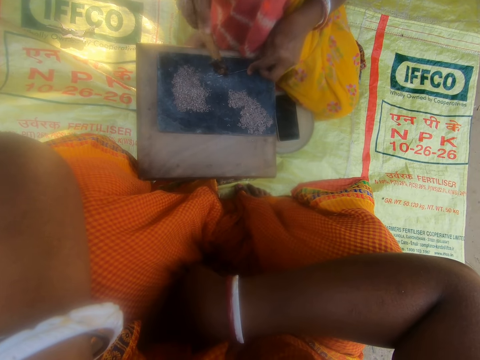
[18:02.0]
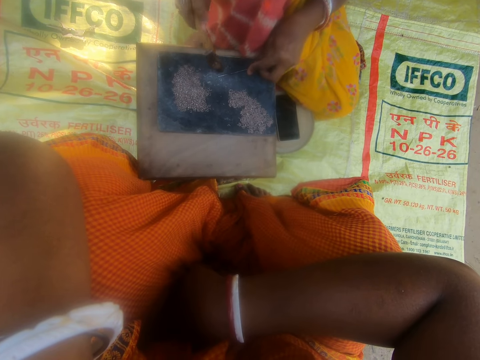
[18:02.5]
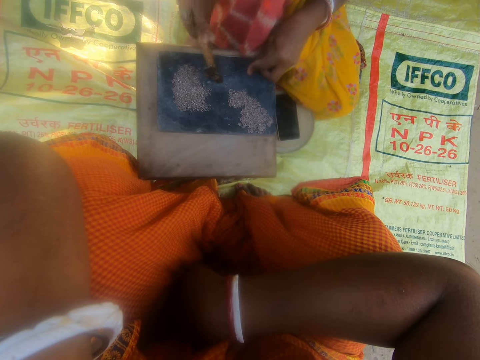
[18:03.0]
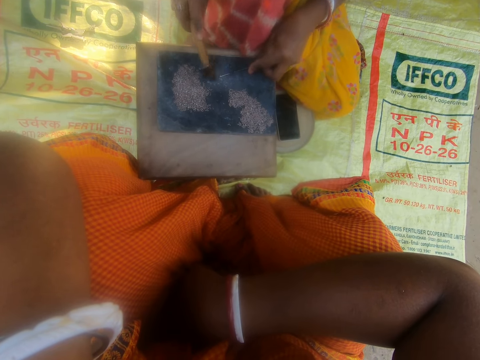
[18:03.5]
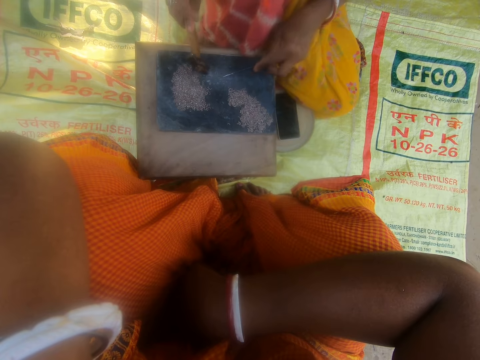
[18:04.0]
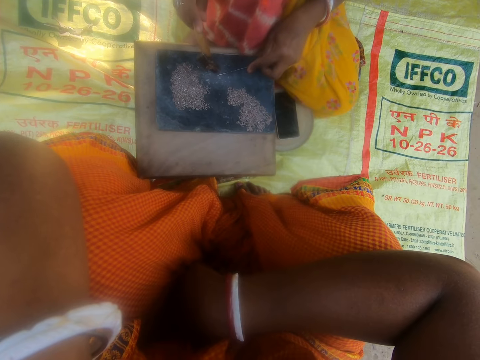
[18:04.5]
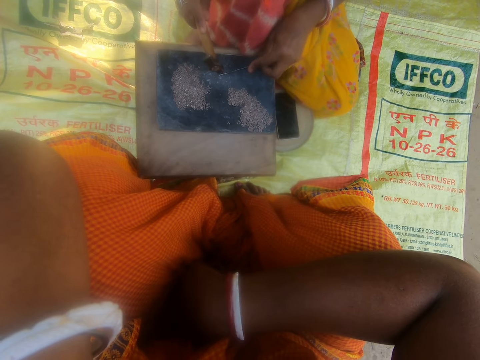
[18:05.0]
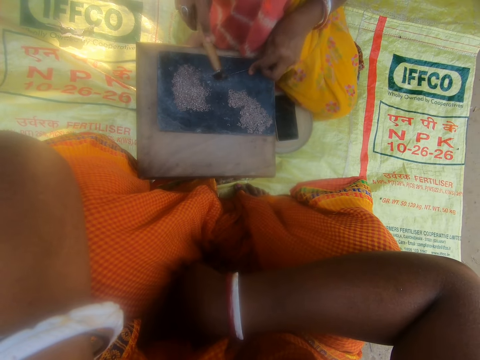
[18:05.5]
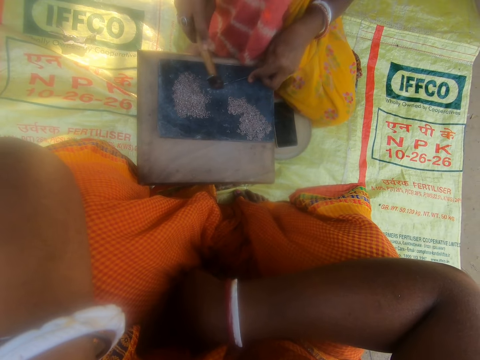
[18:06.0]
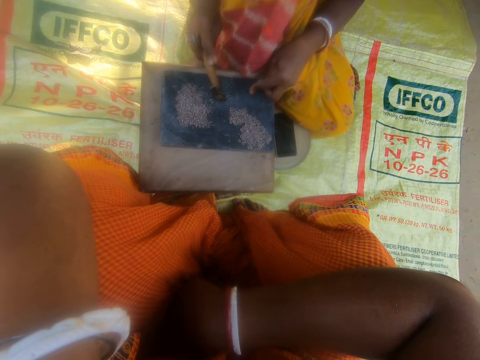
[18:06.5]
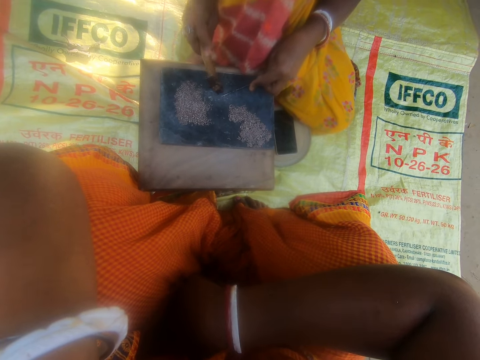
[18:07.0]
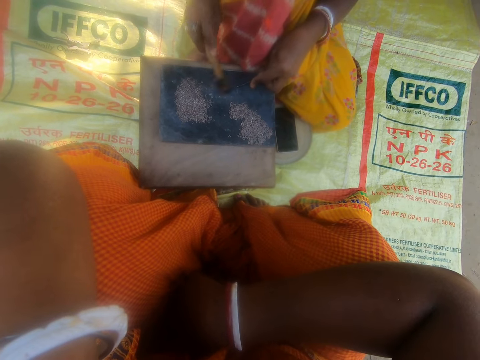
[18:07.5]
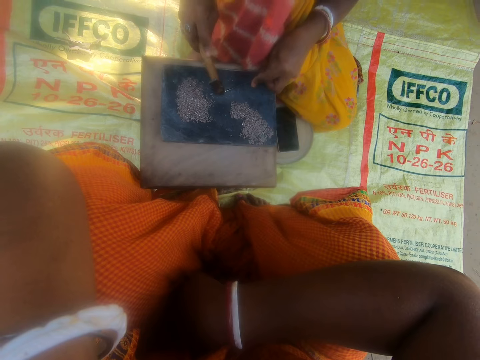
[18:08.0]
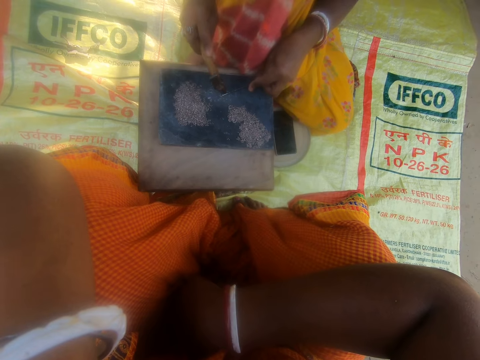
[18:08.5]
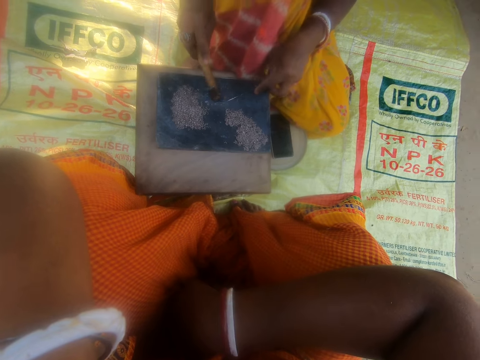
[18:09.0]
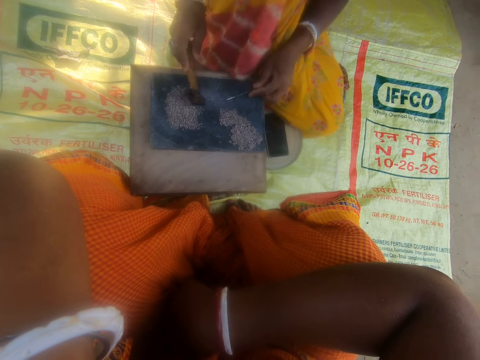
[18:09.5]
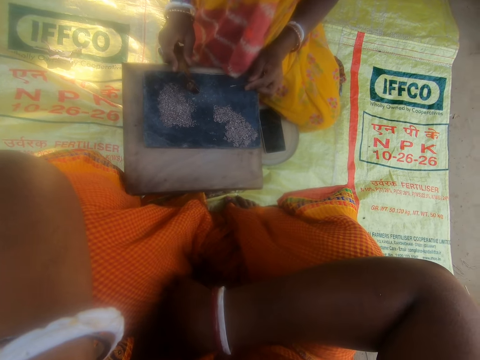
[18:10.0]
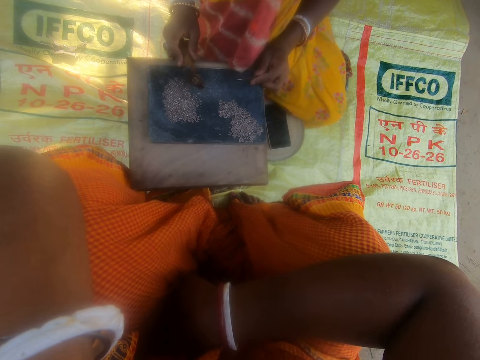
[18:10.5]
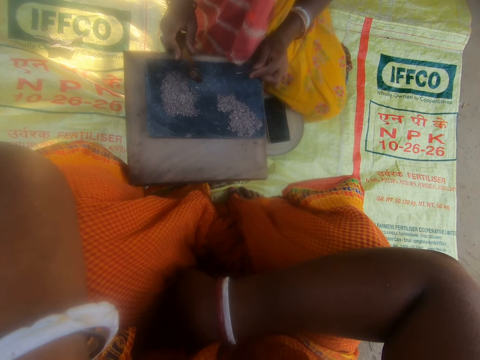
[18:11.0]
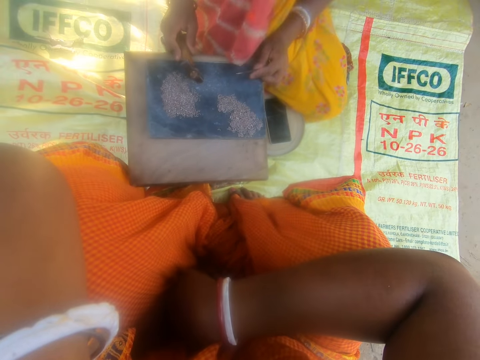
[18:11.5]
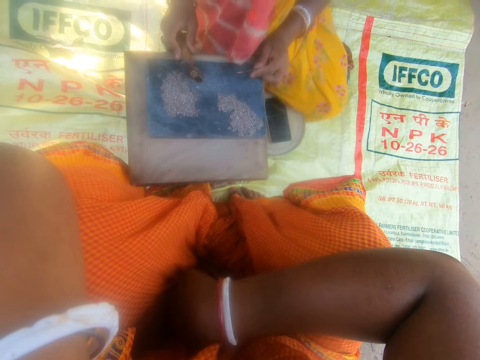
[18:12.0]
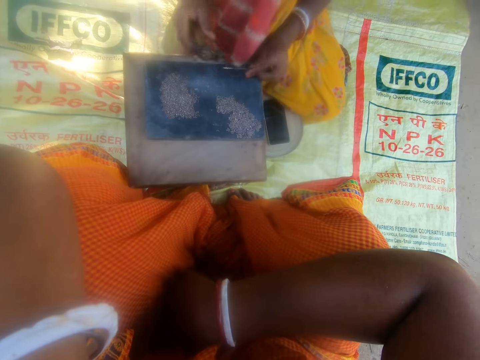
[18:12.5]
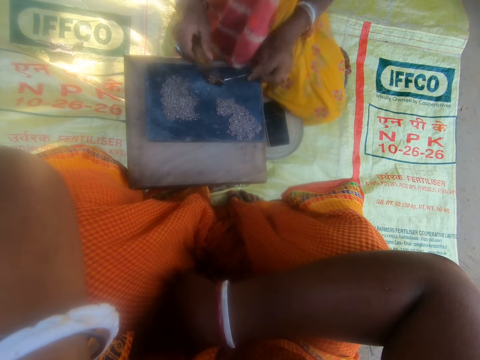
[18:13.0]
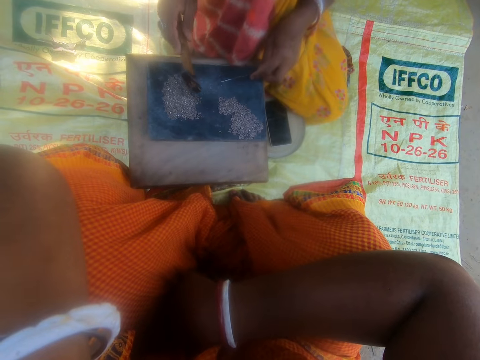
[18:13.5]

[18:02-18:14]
The woman hits the glass with the hammer. The camera wearer interacts with the woman. The woman hits the glass with the hammer. The woman places the hammer on the table. The woman holds the hammer. The woman holds the thin wire.
